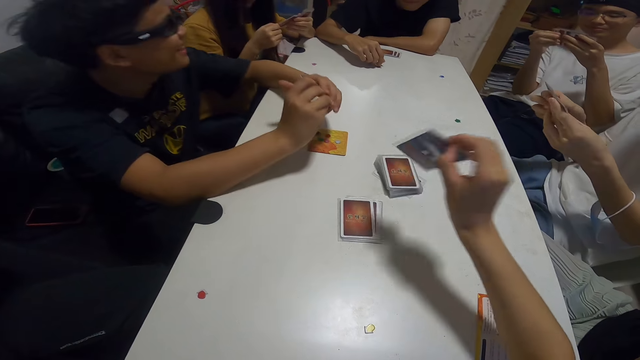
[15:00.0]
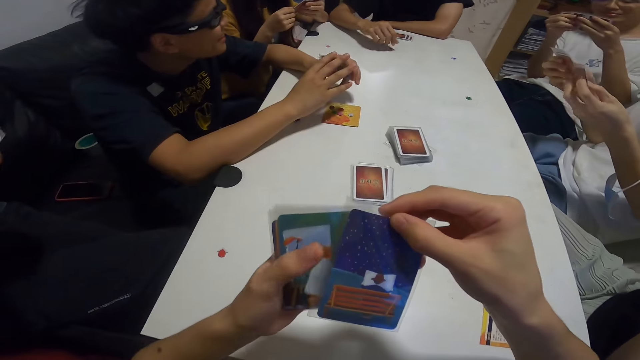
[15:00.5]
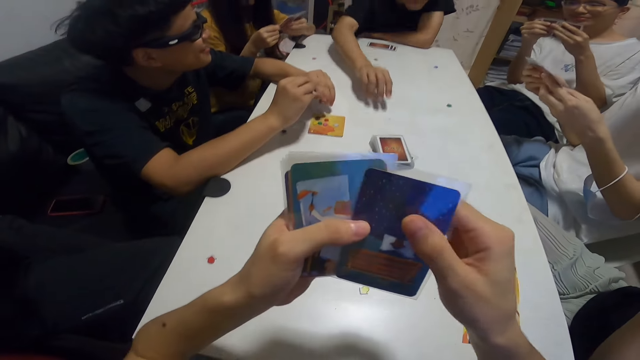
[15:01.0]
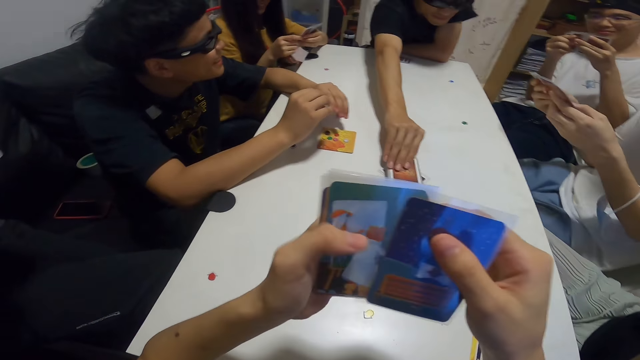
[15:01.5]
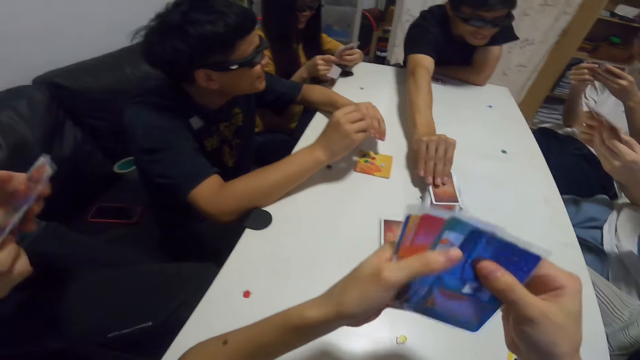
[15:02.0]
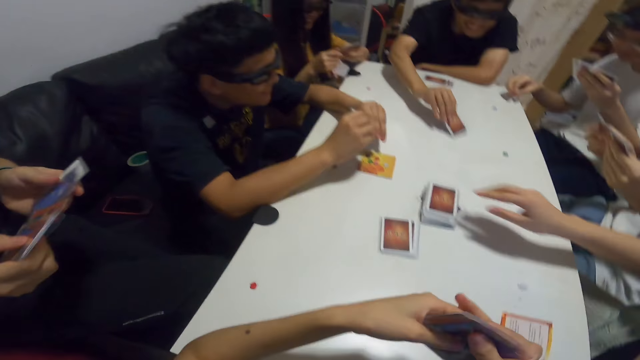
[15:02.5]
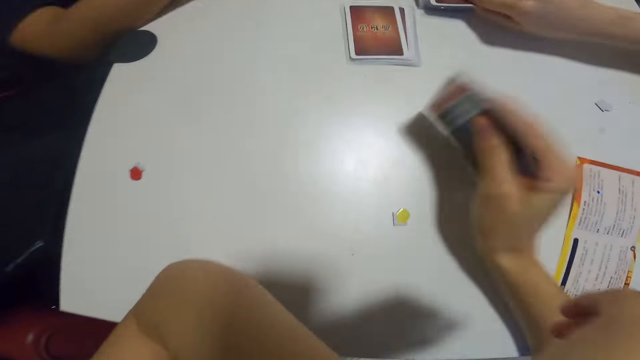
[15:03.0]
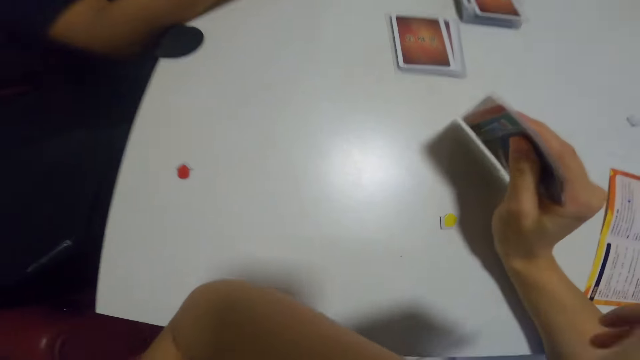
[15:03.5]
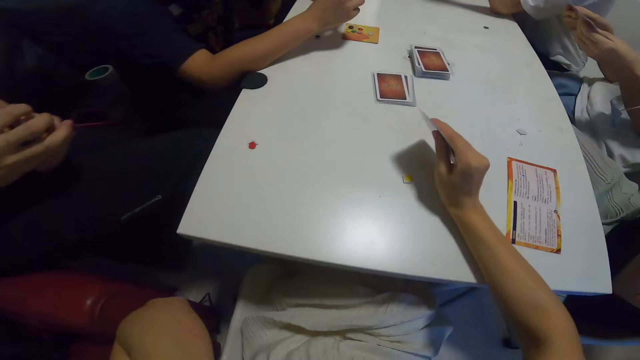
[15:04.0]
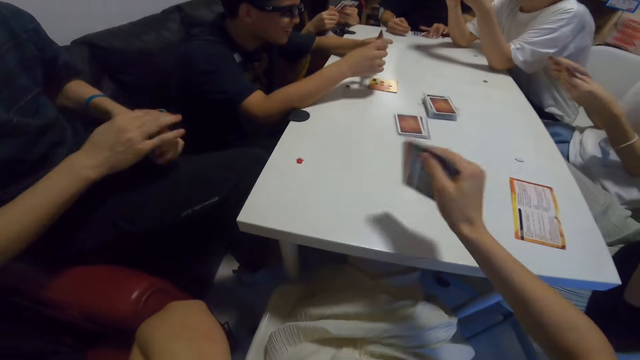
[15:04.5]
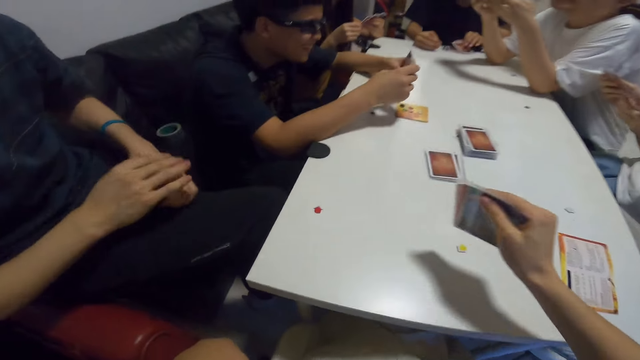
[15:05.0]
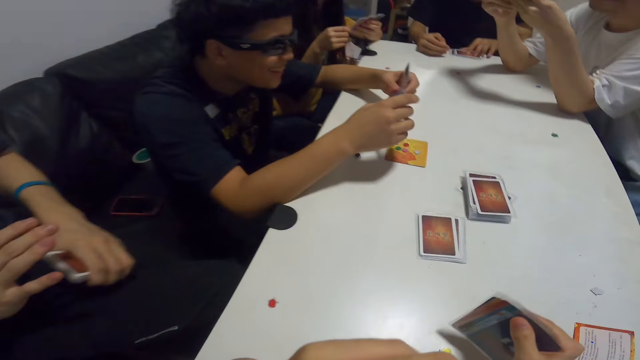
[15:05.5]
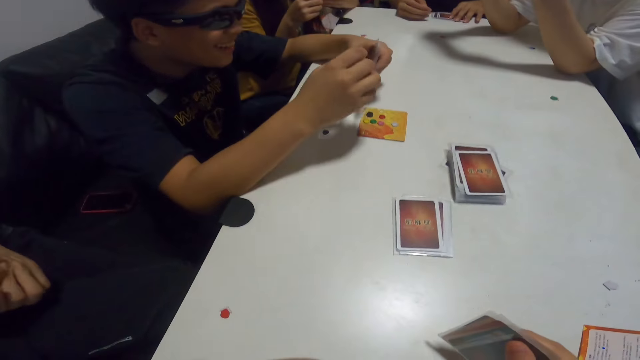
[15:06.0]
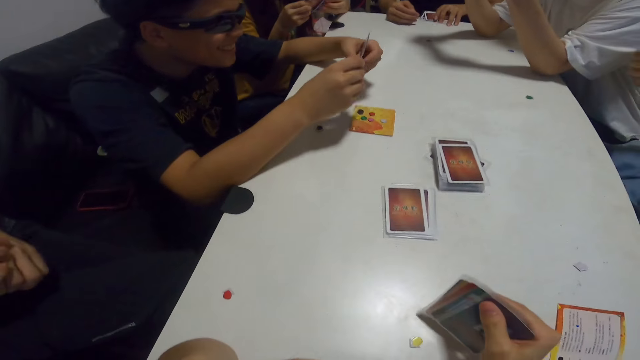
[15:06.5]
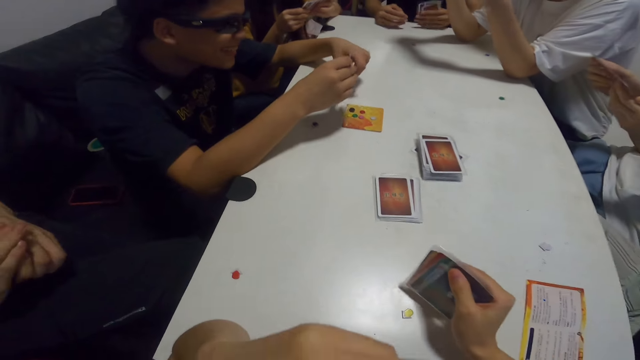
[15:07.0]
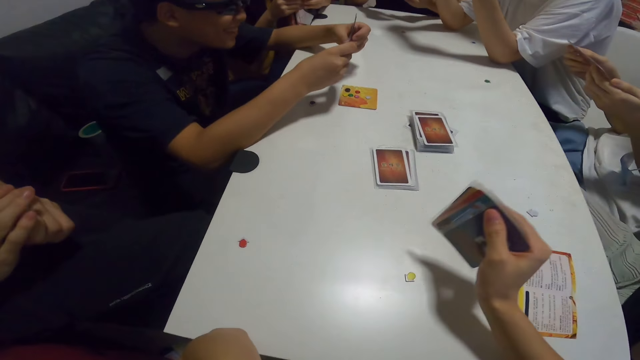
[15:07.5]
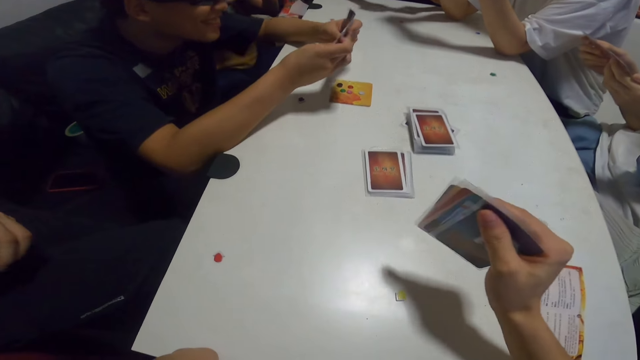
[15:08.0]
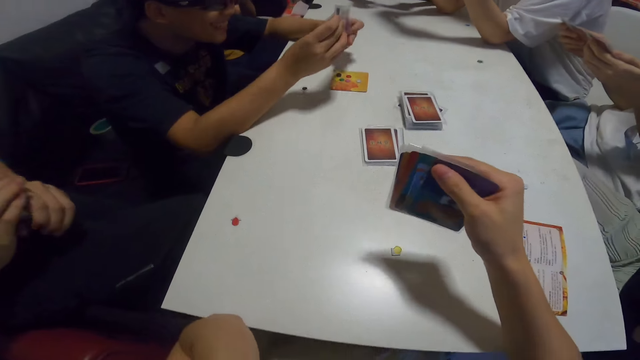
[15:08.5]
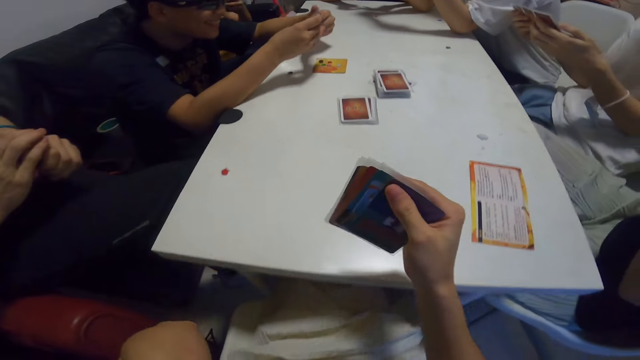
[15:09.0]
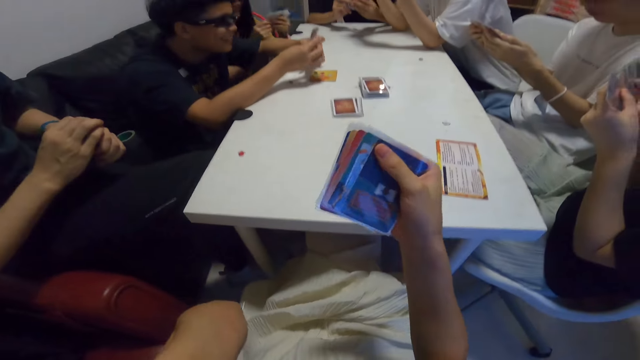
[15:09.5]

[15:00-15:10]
The camera wearer takes a look at her cards. She shuffles the cards in her hand. A man picks up a card. The camera wearer holds the card with her right hand. She raises her left hand to her face. She puts her hands on the table. Another man shuffles his cards.

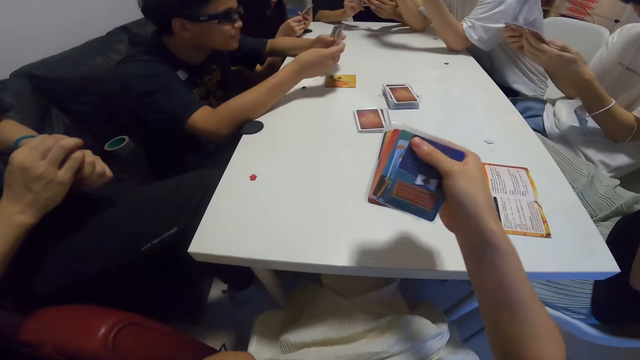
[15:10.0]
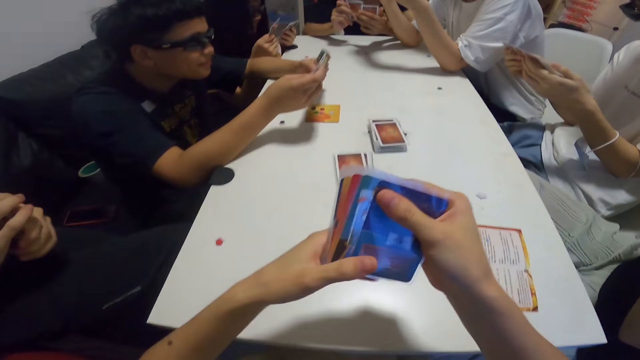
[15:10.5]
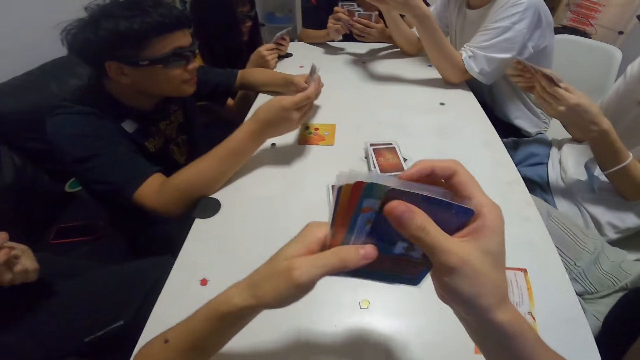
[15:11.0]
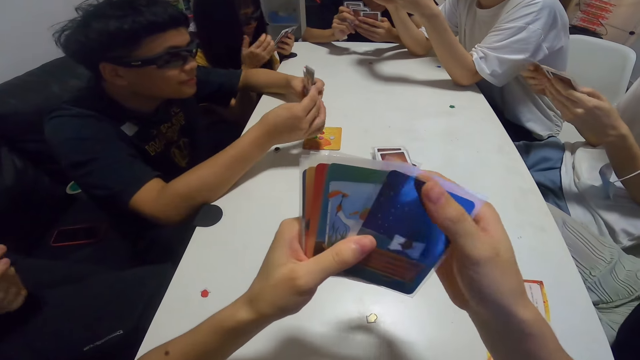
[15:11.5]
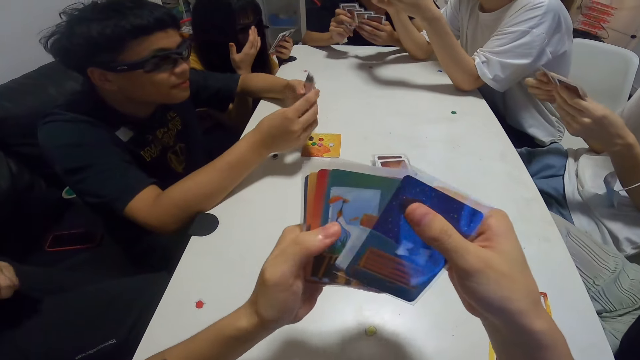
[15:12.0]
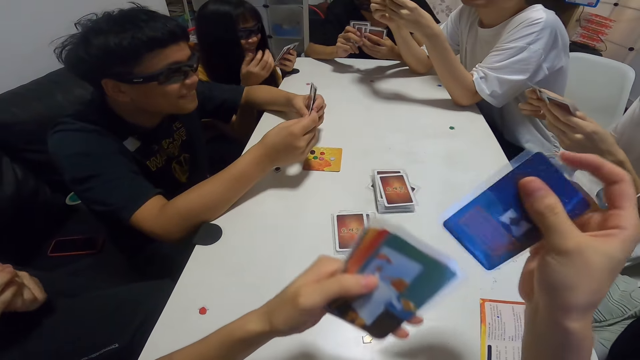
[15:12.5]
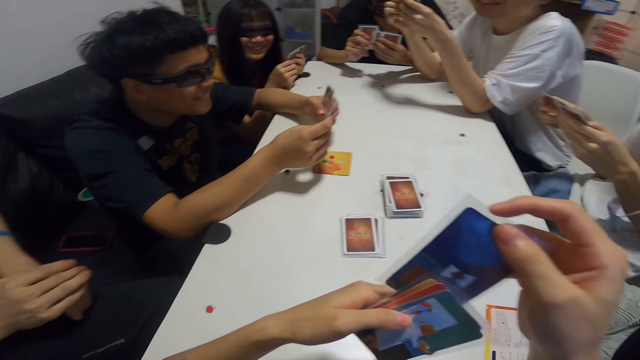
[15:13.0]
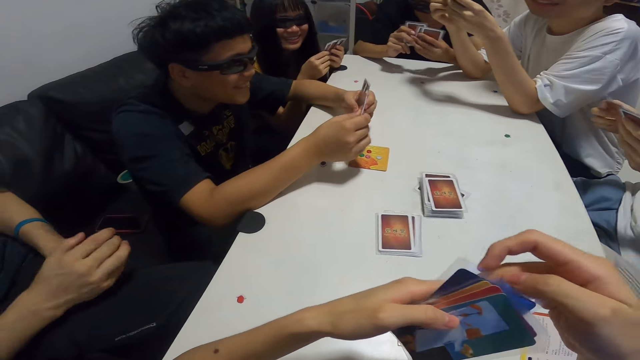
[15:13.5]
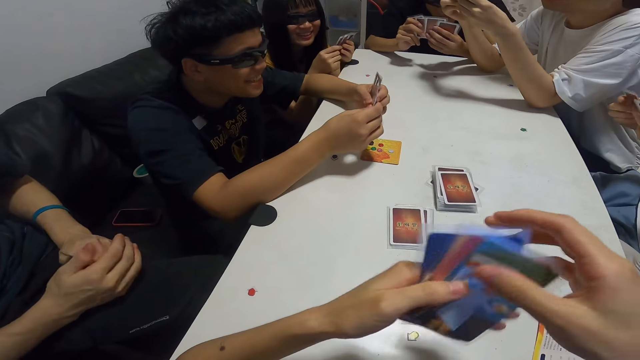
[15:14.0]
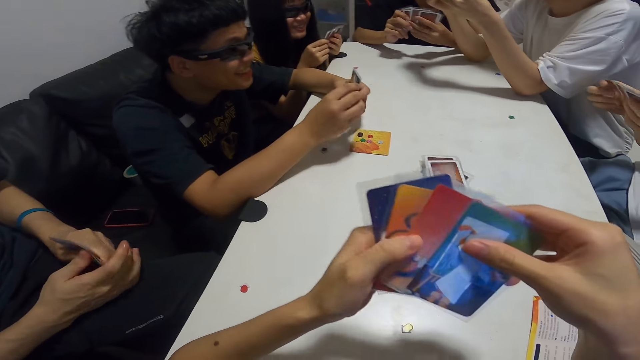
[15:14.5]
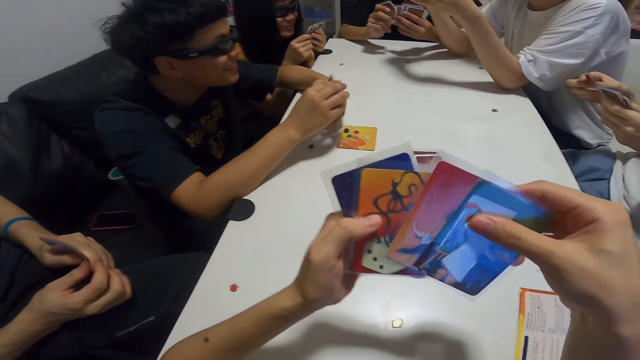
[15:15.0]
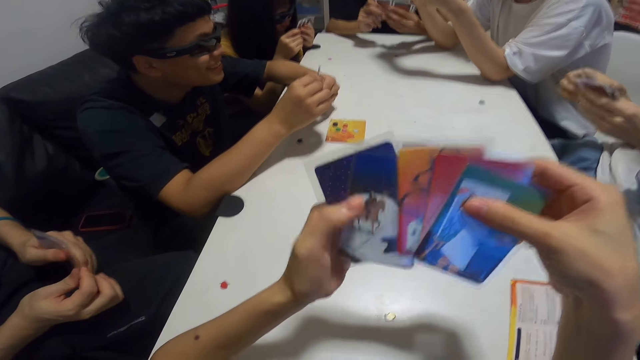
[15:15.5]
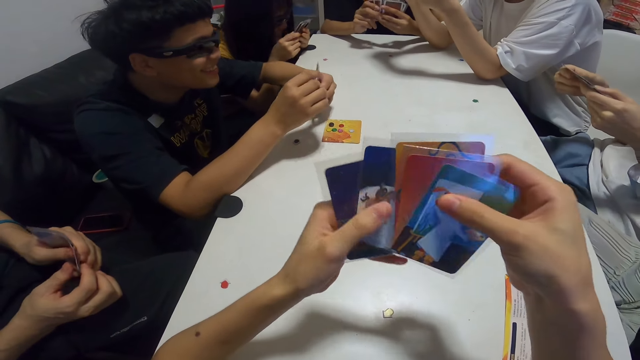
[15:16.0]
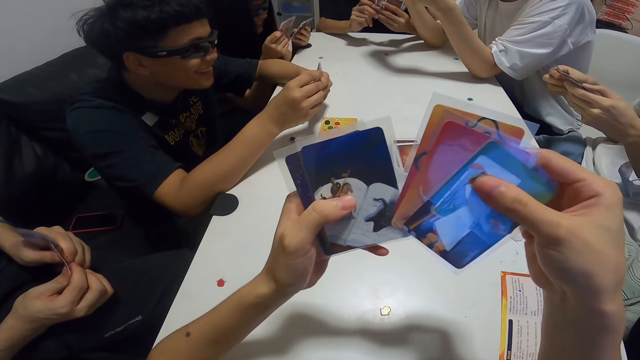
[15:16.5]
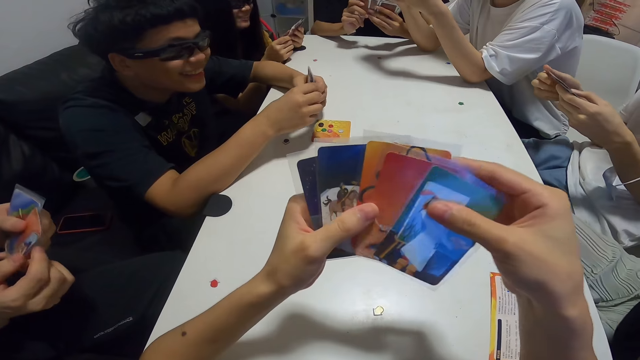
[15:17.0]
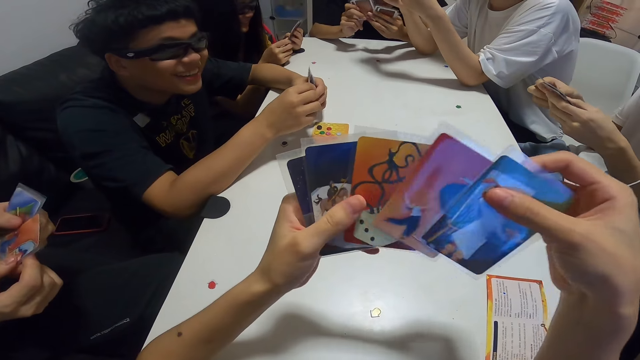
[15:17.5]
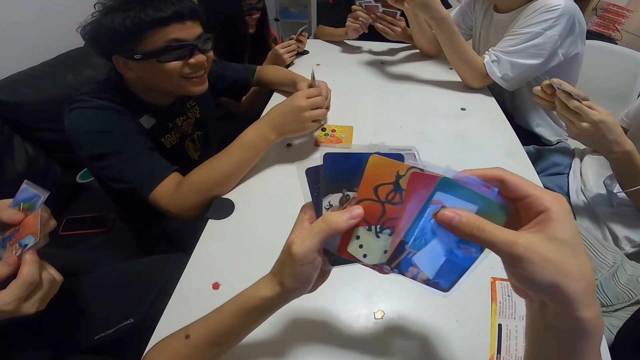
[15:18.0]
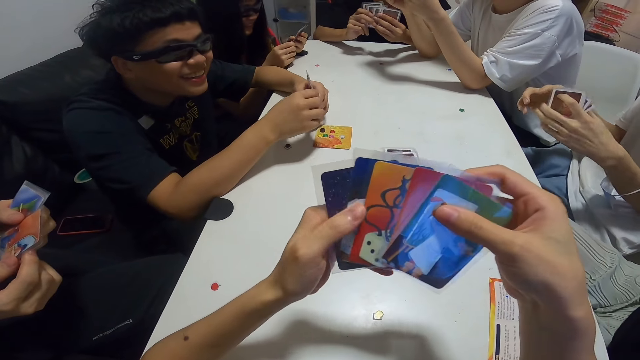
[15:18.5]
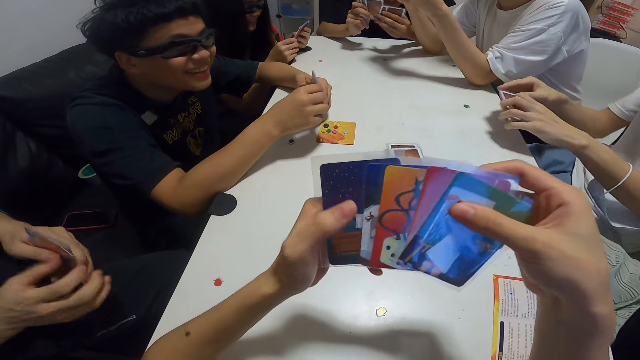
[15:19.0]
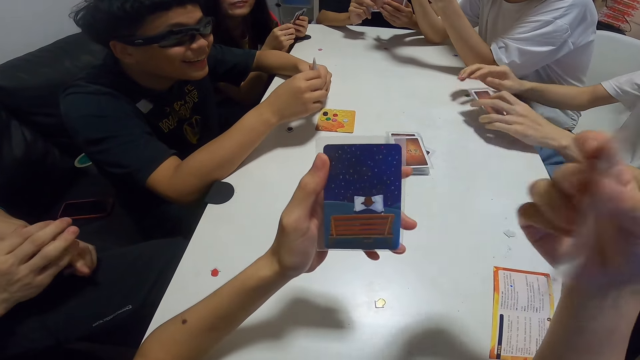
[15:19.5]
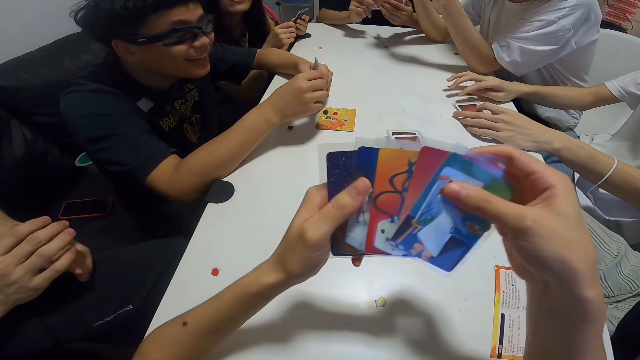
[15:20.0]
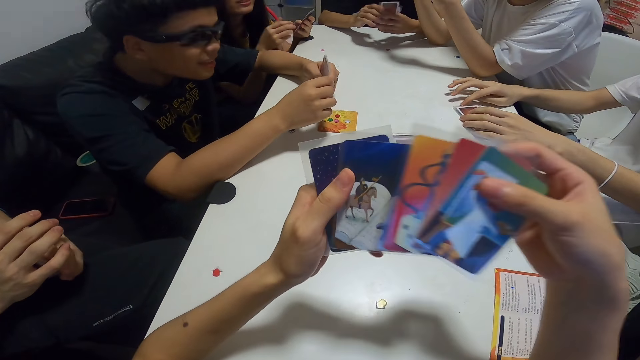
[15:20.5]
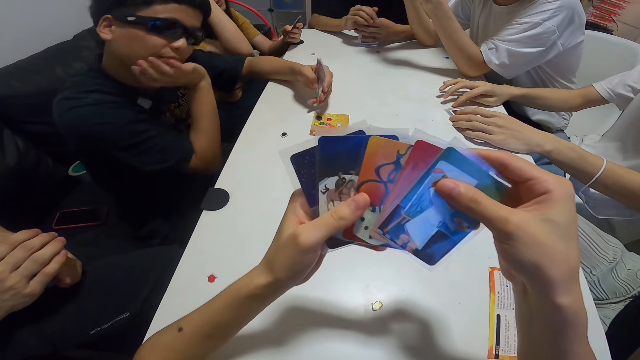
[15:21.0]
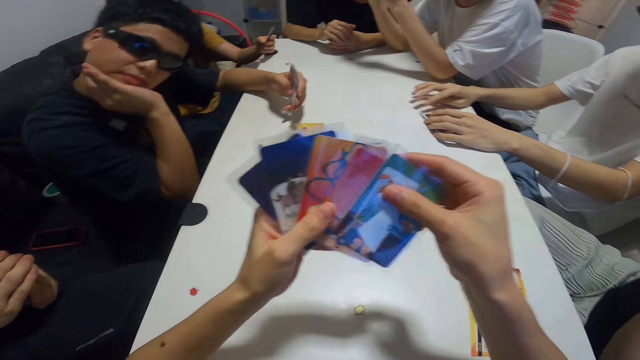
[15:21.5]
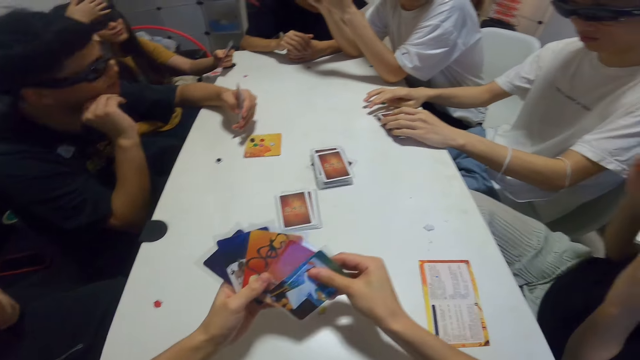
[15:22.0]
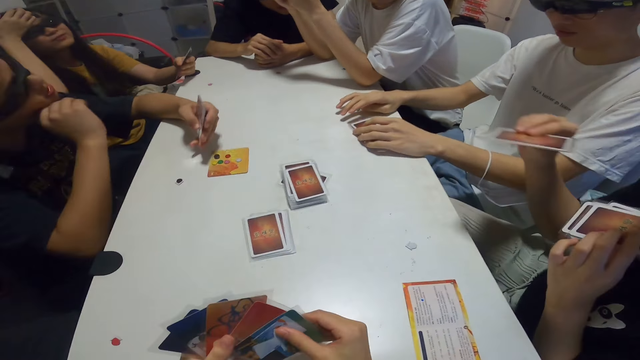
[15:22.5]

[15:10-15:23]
The camera wearer shuffles the cards in her hand. She arranges her cards. A man stretches his neck.
